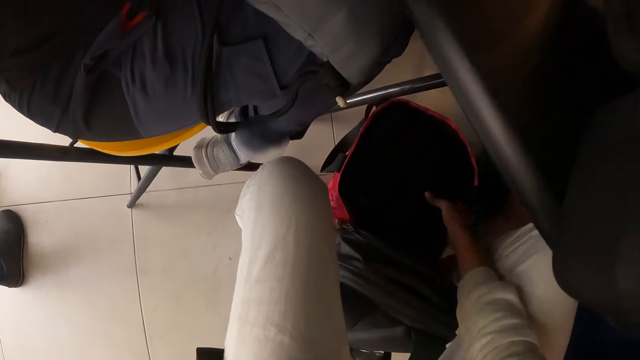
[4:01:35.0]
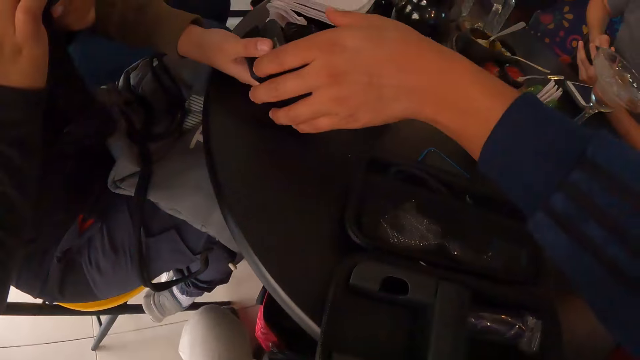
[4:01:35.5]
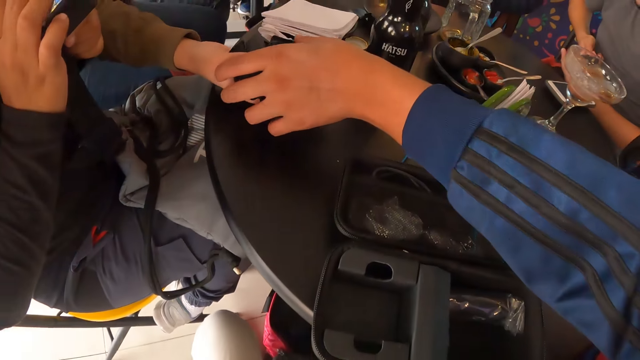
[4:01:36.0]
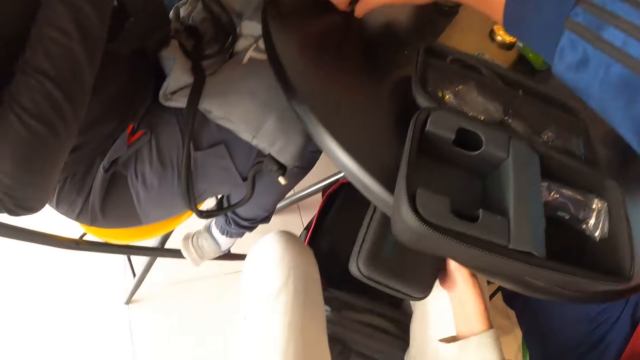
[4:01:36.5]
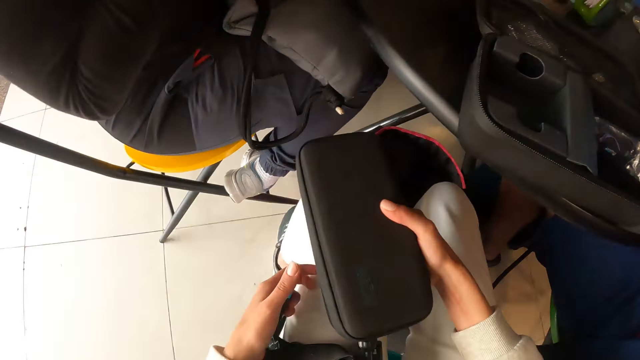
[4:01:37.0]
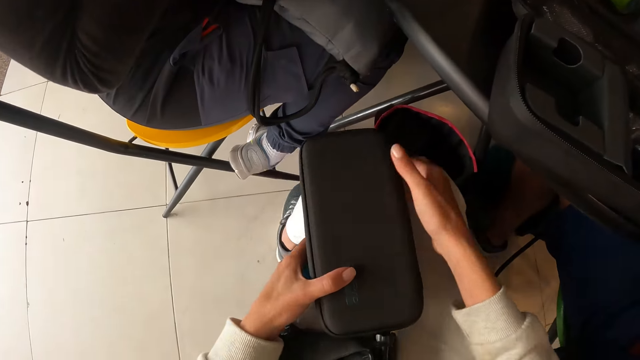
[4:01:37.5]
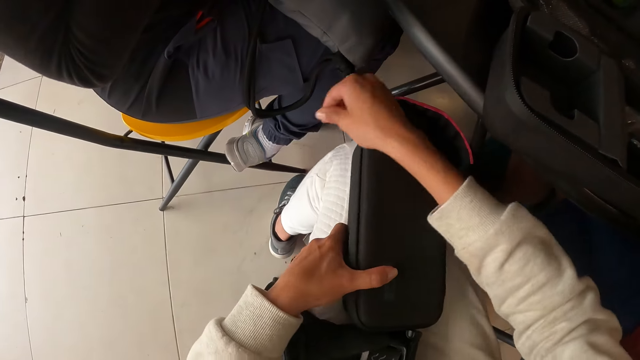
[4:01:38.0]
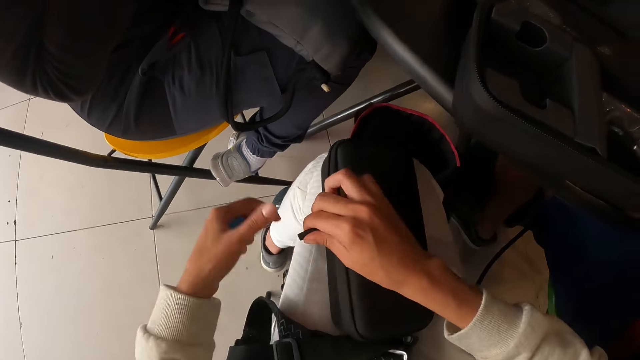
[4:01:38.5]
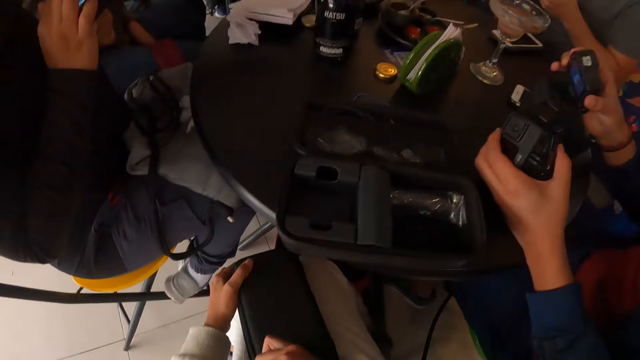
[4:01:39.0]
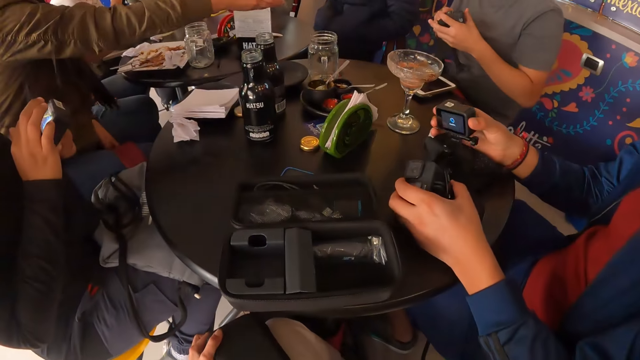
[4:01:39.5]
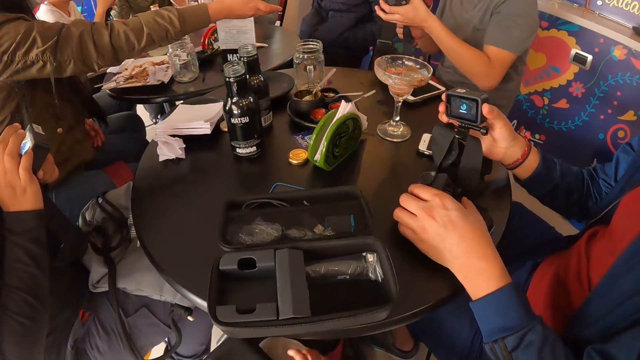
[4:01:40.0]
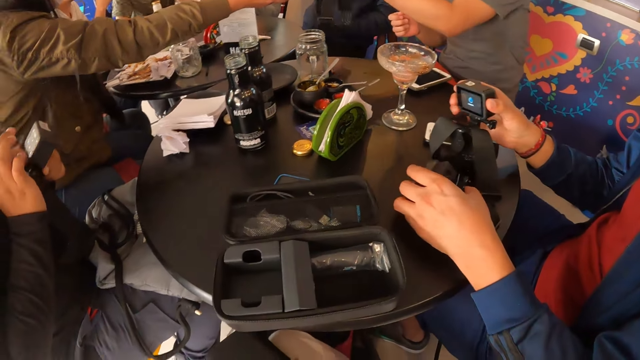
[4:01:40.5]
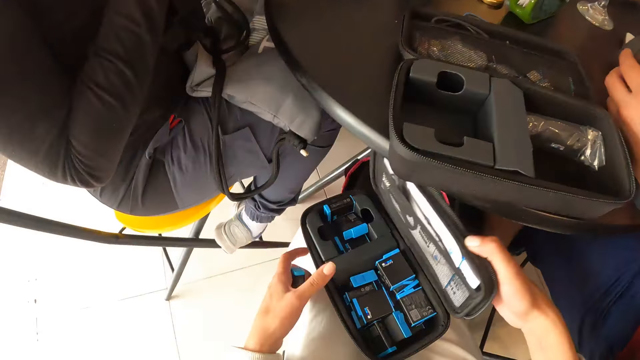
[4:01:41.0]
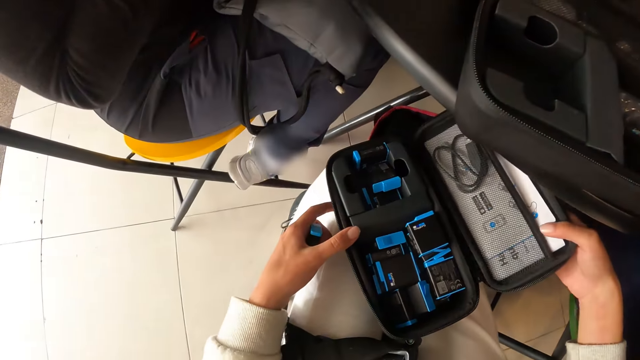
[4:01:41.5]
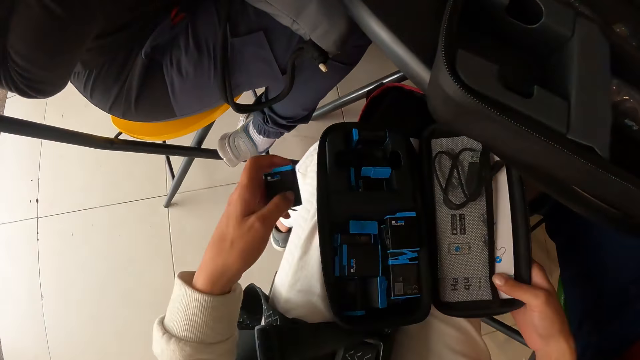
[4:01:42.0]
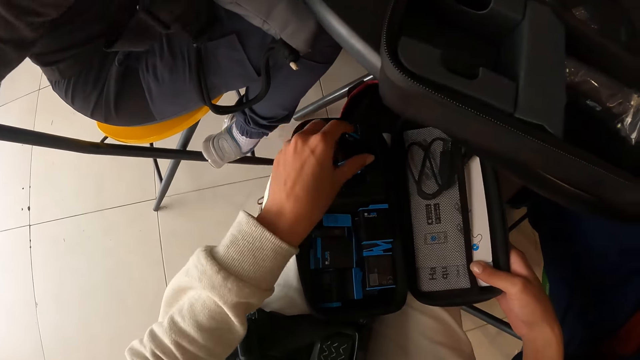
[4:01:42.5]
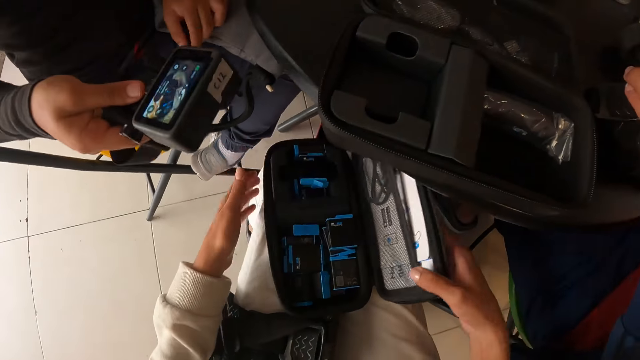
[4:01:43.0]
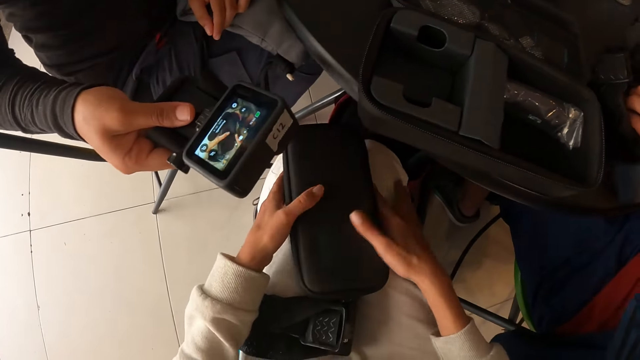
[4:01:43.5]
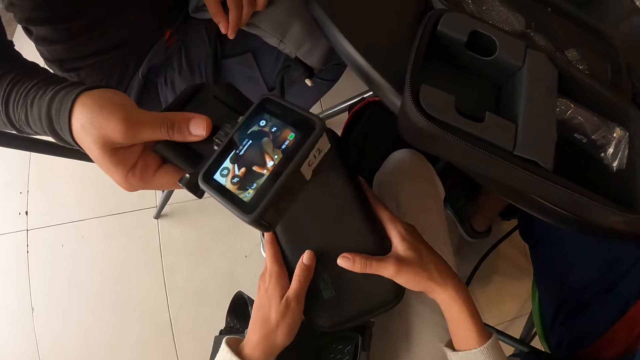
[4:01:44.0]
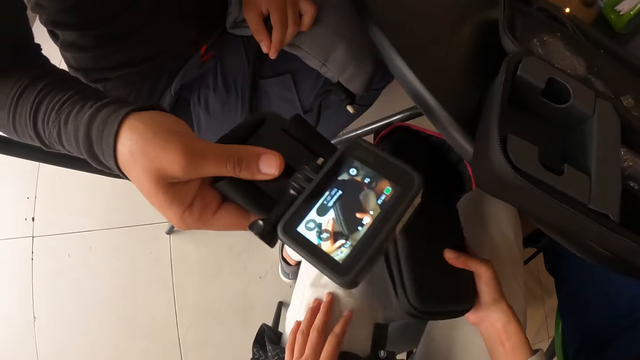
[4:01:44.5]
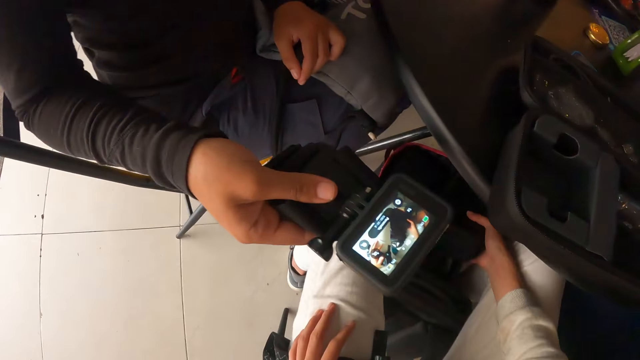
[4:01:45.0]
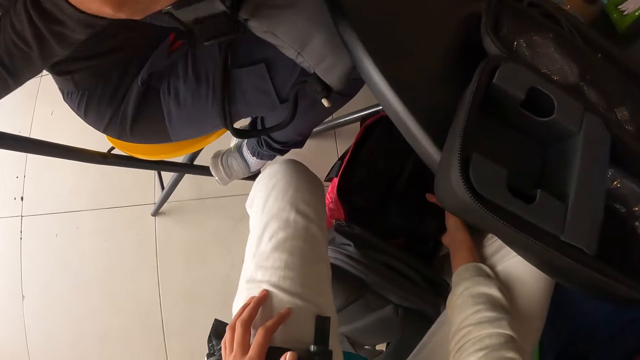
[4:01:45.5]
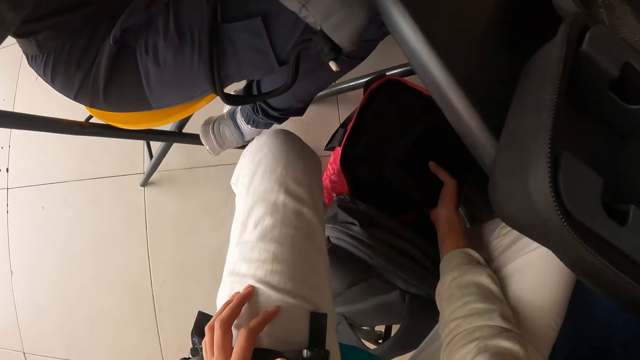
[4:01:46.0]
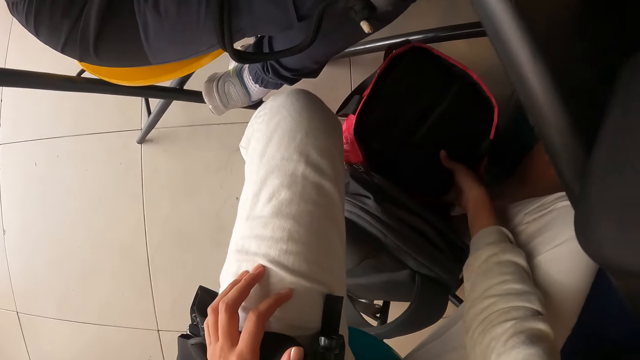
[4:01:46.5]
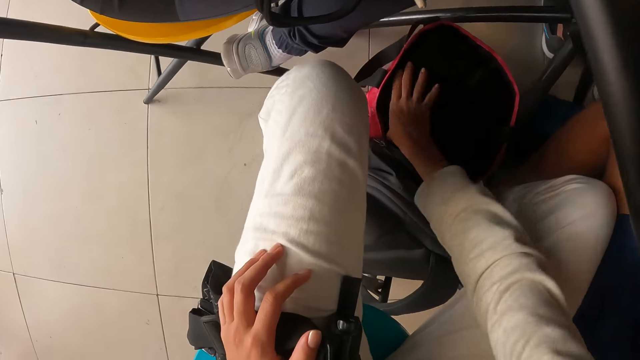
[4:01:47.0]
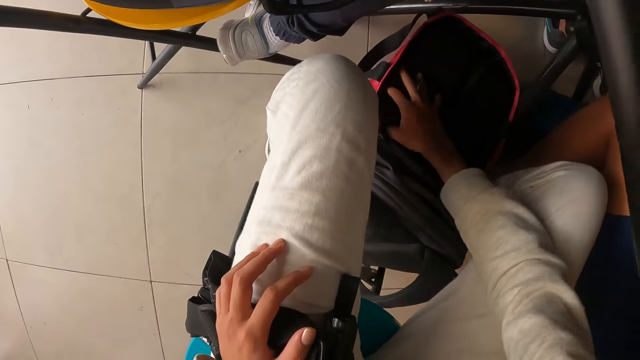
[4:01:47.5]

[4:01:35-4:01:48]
The camera wearer brings out a pouch from her bag with her right hand. The man collects the head camera from a woman with his left hand. The camera wearer unzips the pouch in her left hand with her right hand. She holds the bag. Another man fixes the head camera in both hands. The camera wearer looks around. The other man passes the head camera in his right hand to the woman. The camera wearer opens the pouch on her lap with her right hand. She drops the cartridge in her left hand in the pouch on her lap. She places the cartridge inside the bag. Another woman passes the head camera to the camera wearer with her right hand. The camera wearer closes the bag. A lady holds the camera. The camera wearer puts the pouch in her right hand in the bag on the ground.

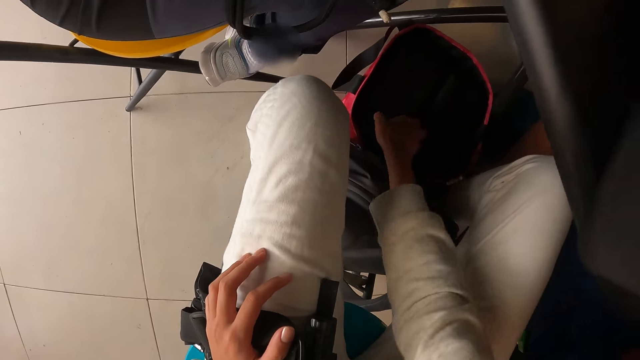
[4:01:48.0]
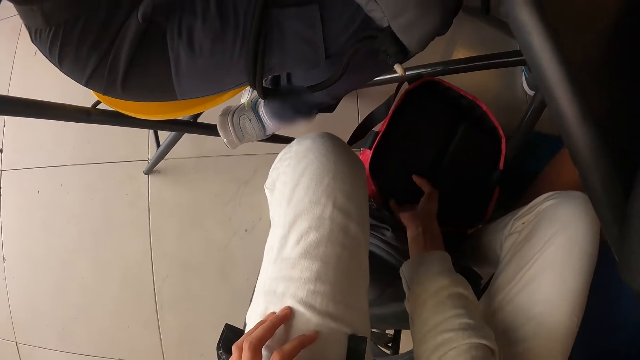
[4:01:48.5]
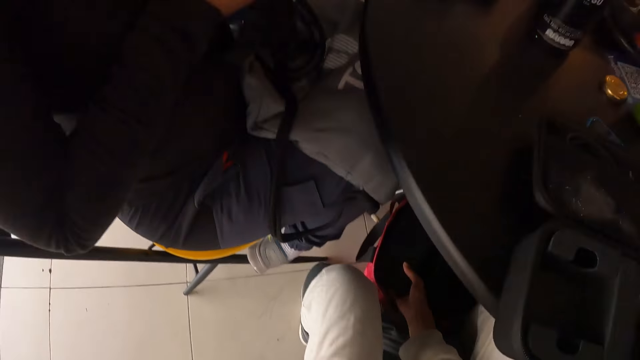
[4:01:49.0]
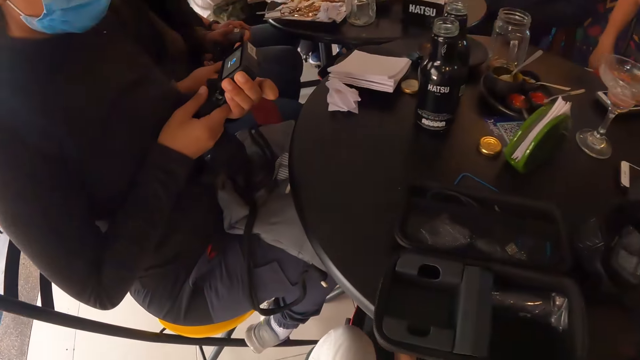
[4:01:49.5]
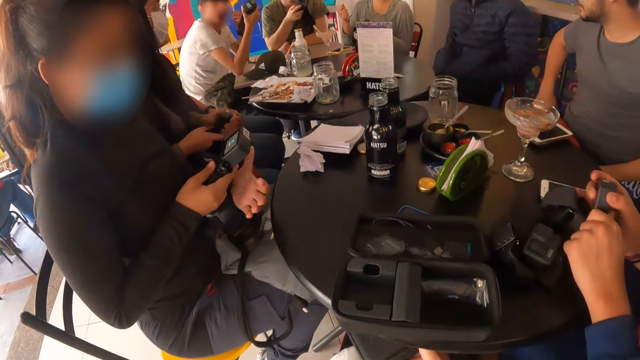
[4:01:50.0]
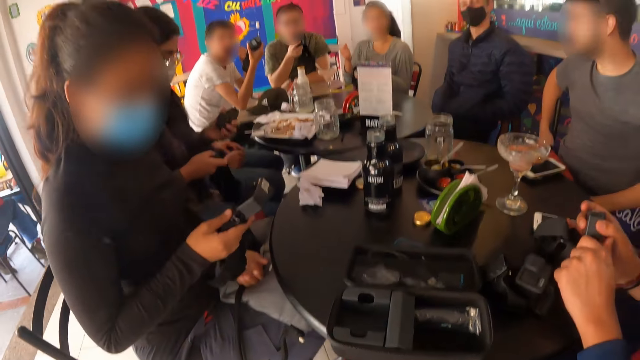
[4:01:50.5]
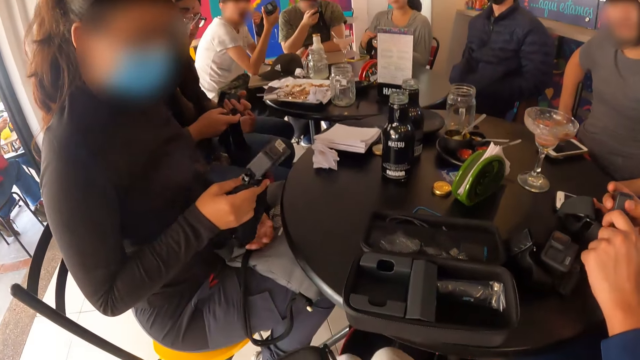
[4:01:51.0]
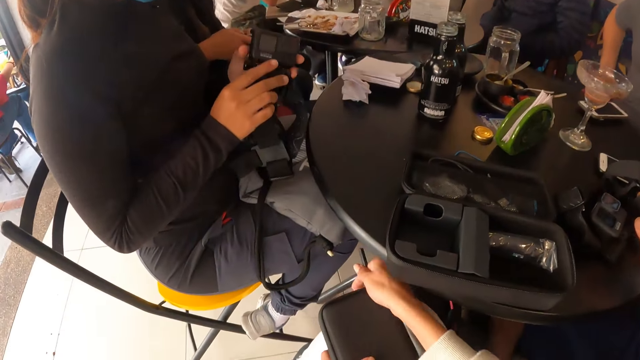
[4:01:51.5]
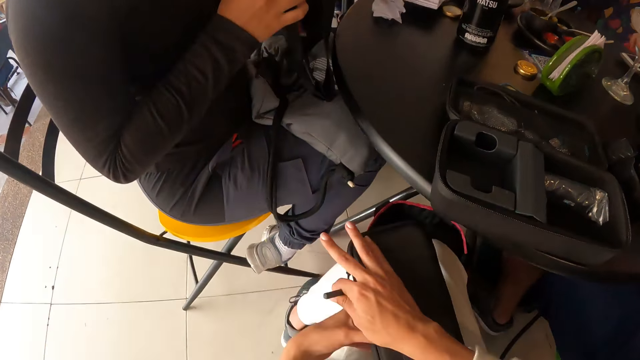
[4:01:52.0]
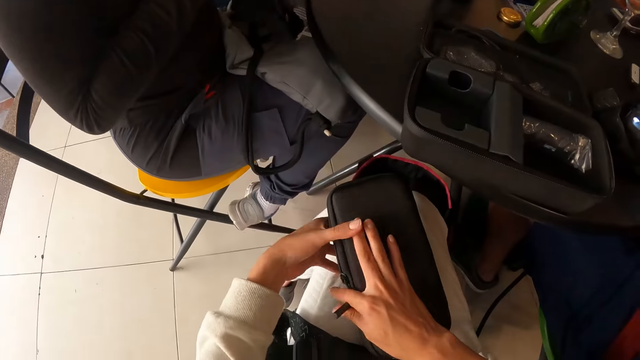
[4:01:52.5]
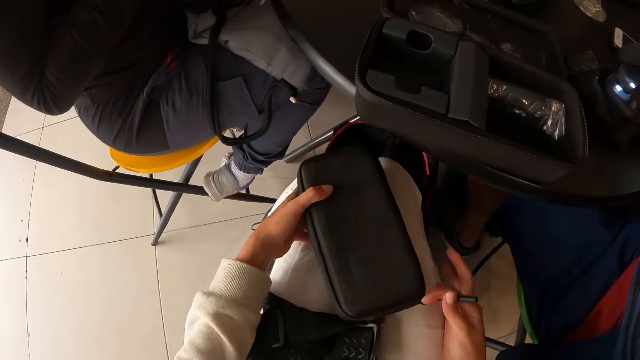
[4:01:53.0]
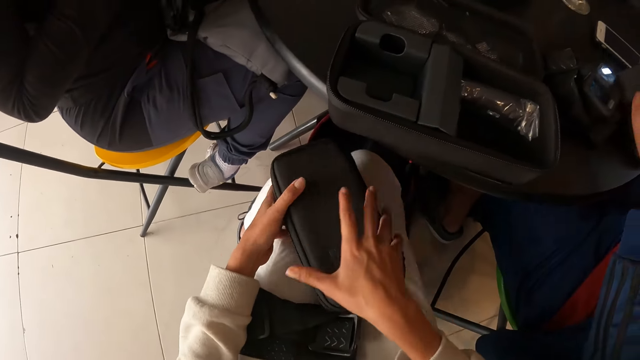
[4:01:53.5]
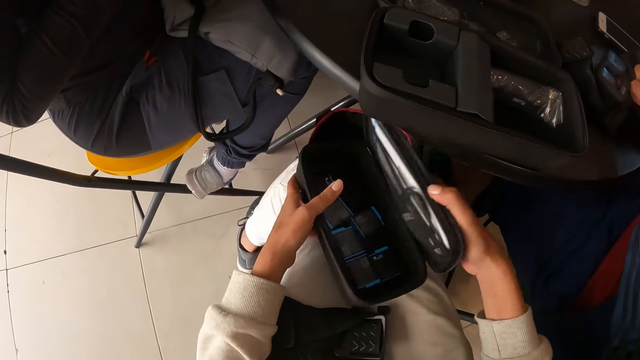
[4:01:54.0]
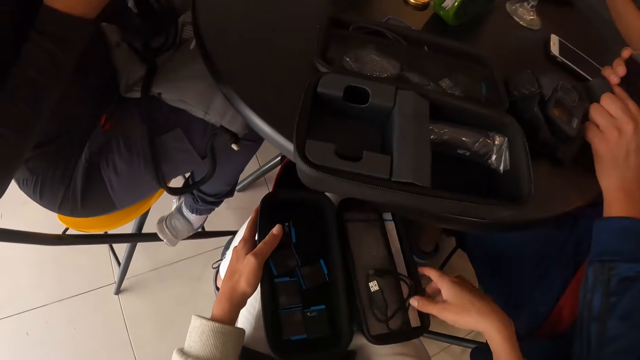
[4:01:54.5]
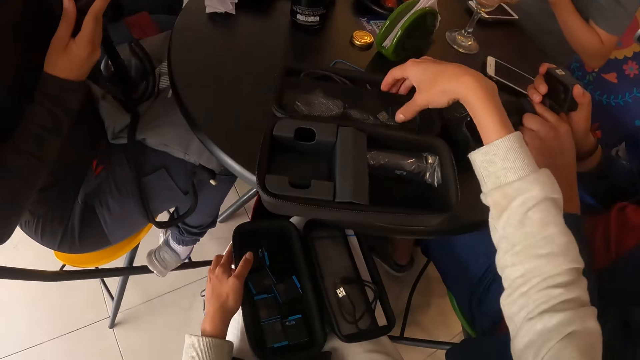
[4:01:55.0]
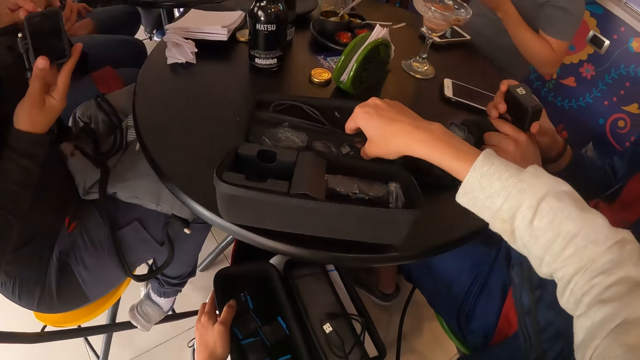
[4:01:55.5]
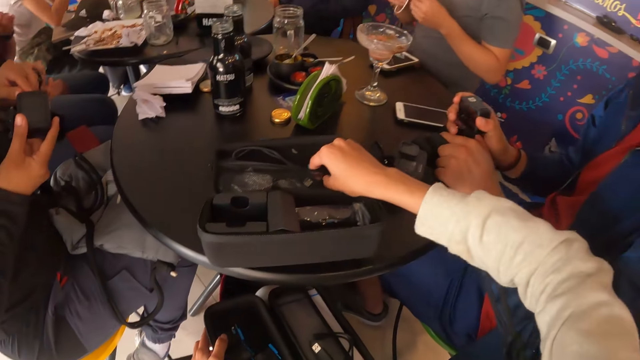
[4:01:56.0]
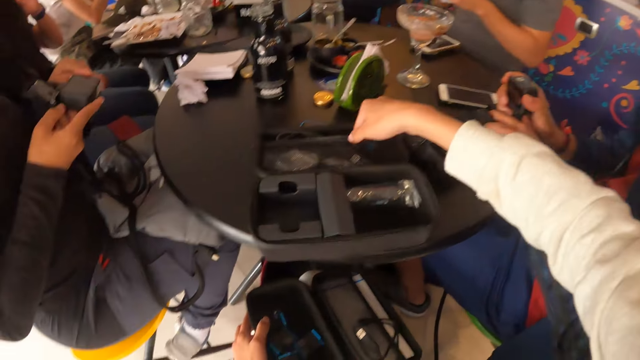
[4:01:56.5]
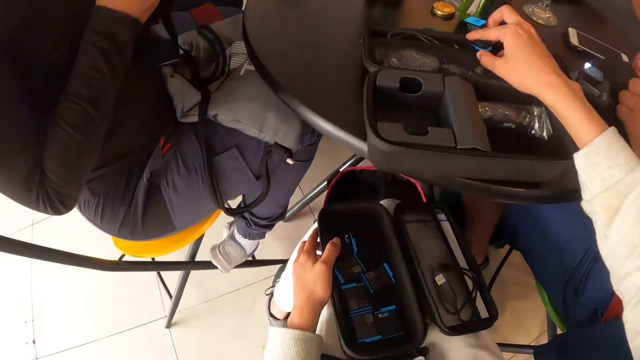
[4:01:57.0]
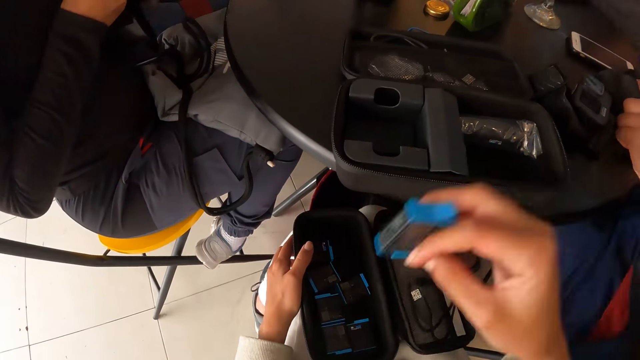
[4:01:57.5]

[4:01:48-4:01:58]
The camera wearer looks around. She brings out a pouch from her bag with her right hand. The woman holds the head camera in her right hand. The camera wearer unzips the pouch in her left hand with her right hand. She opens the pouch on her lap with her right hand. She picks up a cartridge from the pouch on the table with her right hand.
